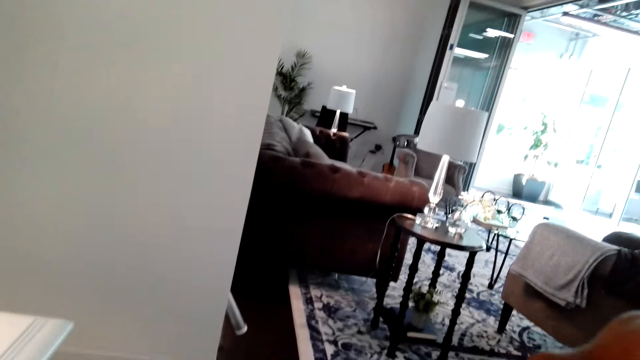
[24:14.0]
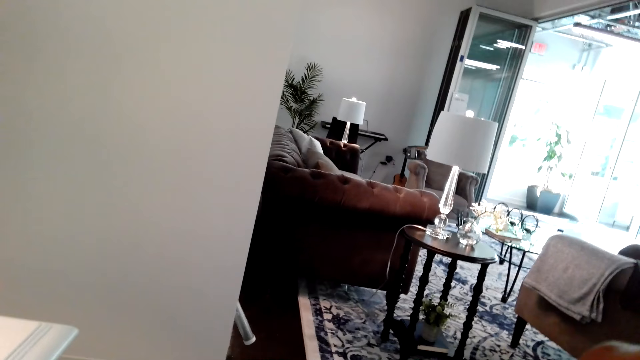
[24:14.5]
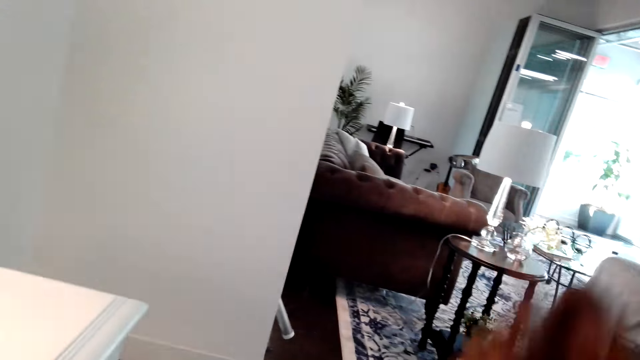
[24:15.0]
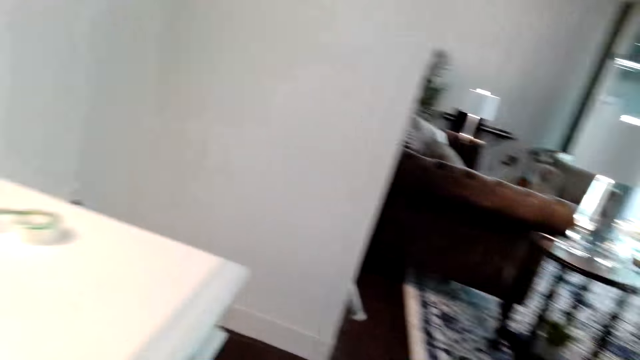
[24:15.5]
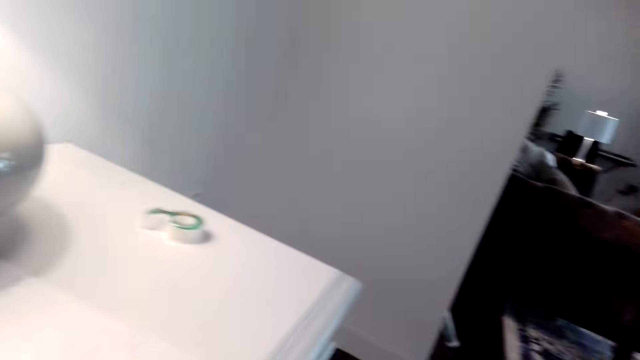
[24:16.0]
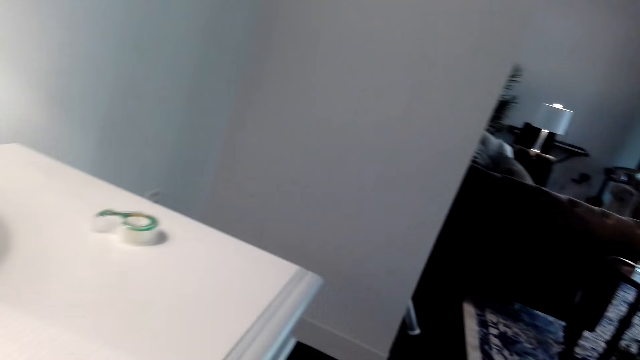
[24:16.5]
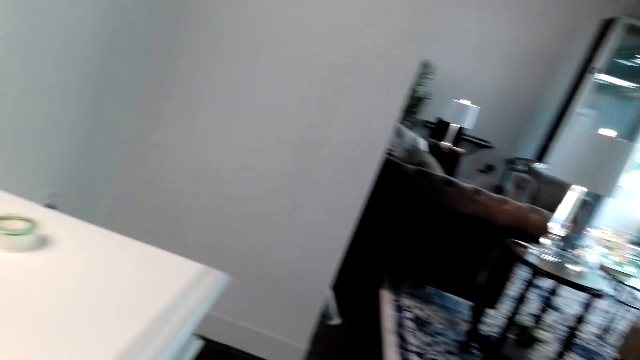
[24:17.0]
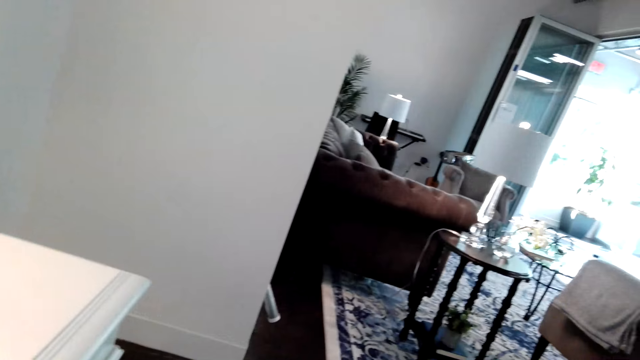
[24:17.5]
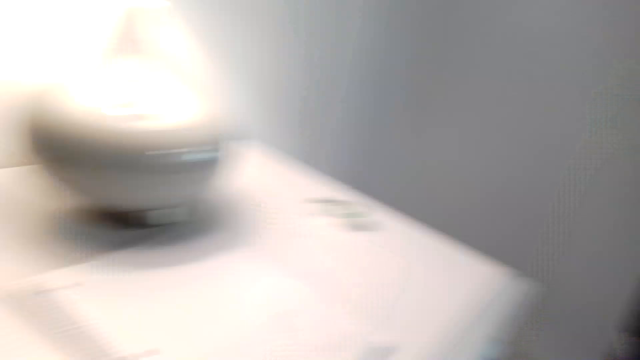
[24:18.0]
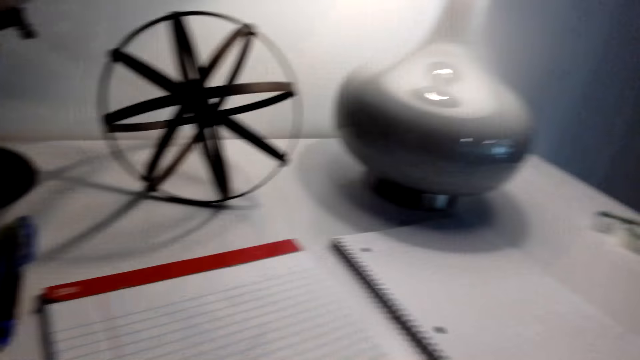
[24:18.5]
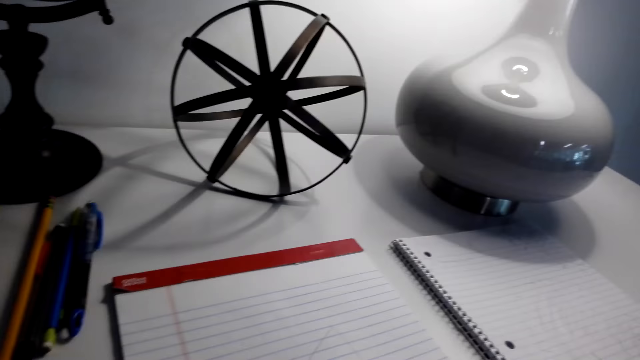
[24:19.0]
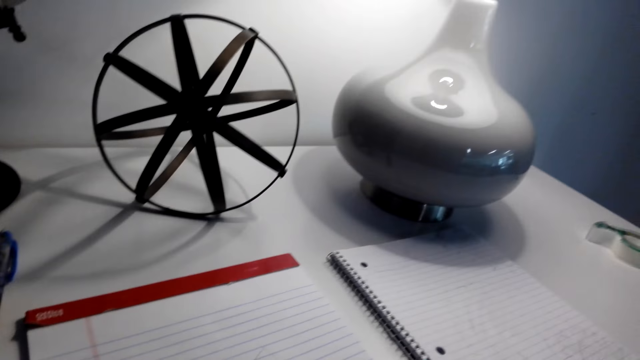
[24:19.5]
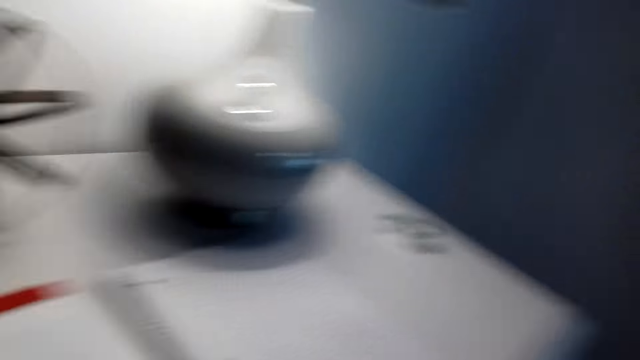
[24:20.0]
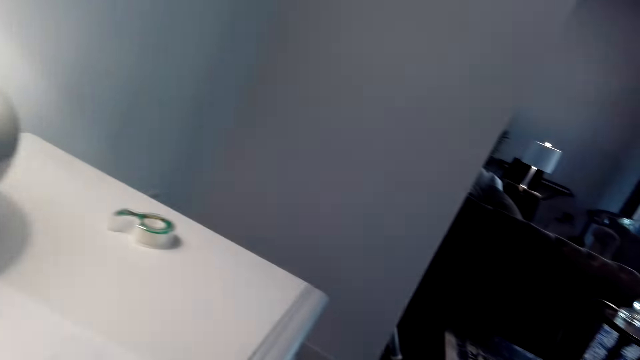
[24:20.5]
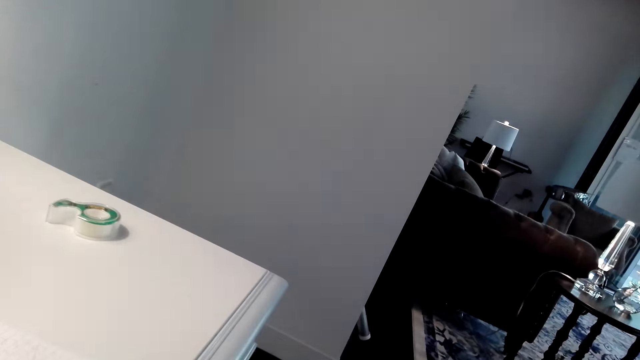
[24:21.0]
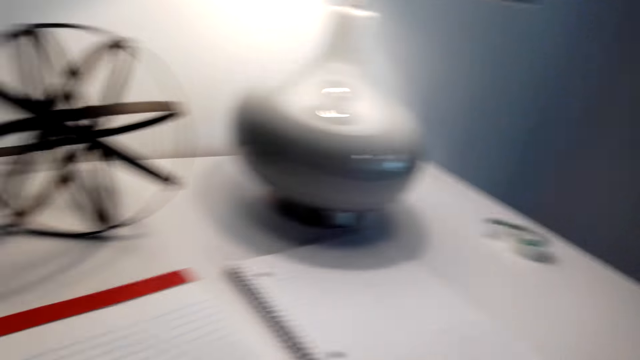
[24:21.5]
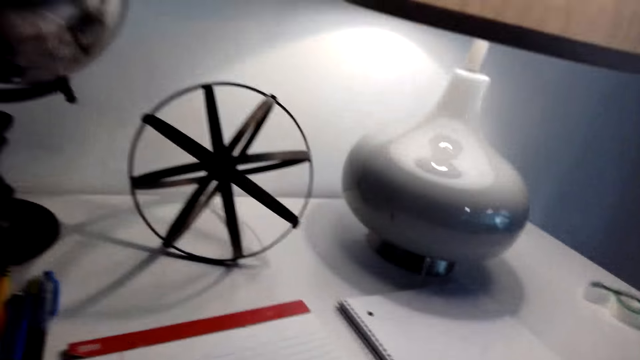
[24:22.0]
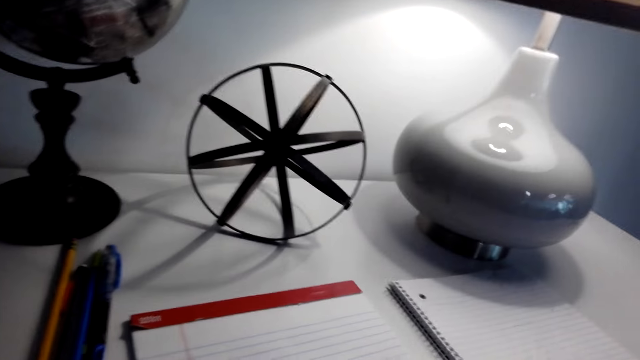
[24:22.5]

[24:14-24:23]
The camera wearer gestures with his right hand.

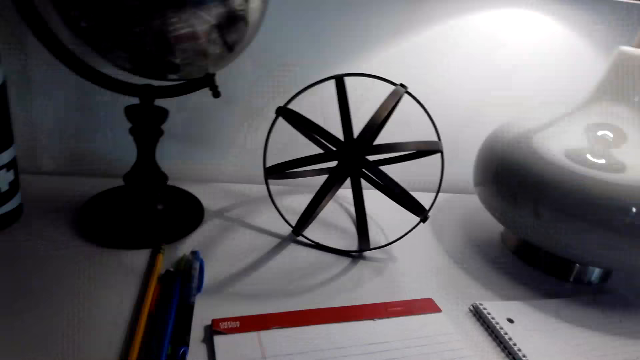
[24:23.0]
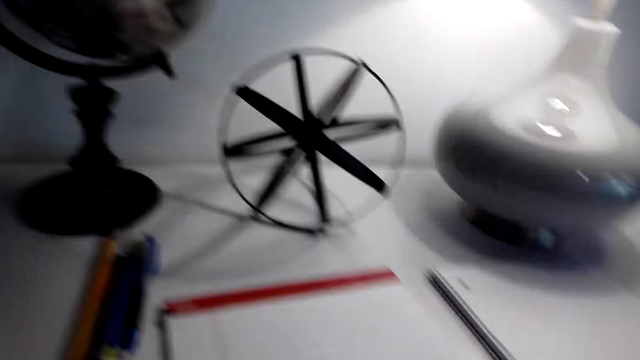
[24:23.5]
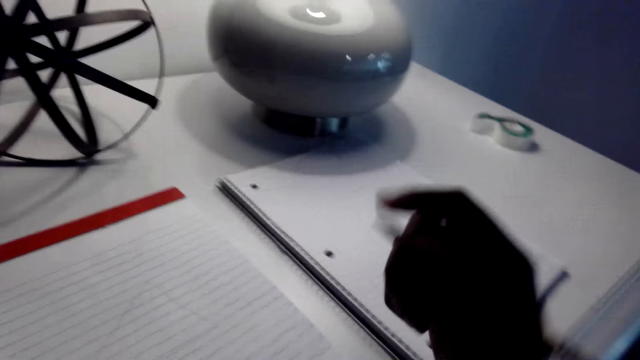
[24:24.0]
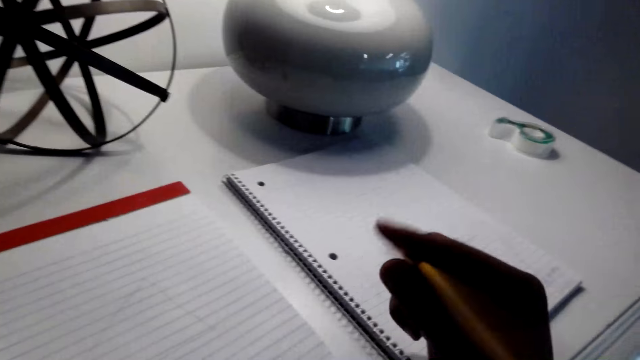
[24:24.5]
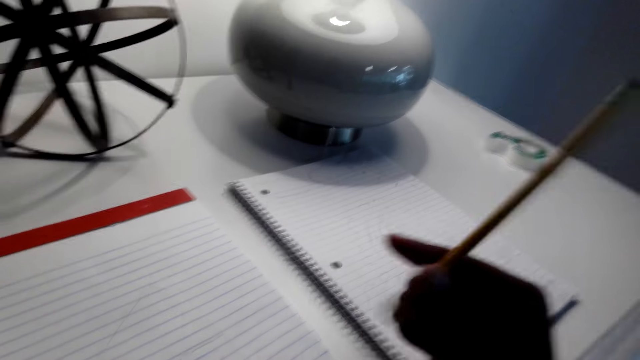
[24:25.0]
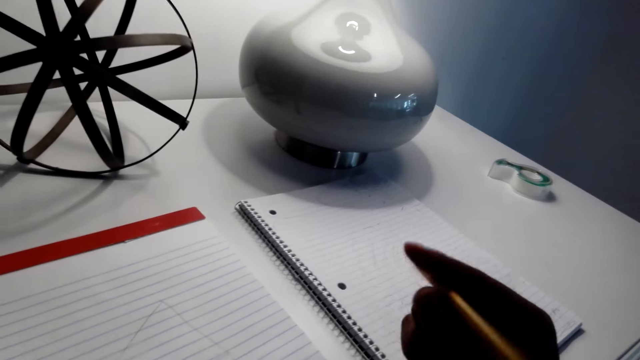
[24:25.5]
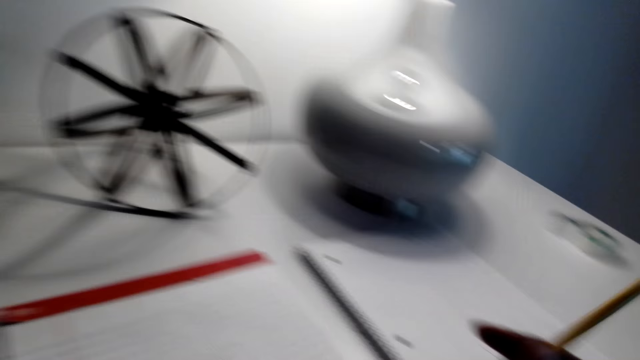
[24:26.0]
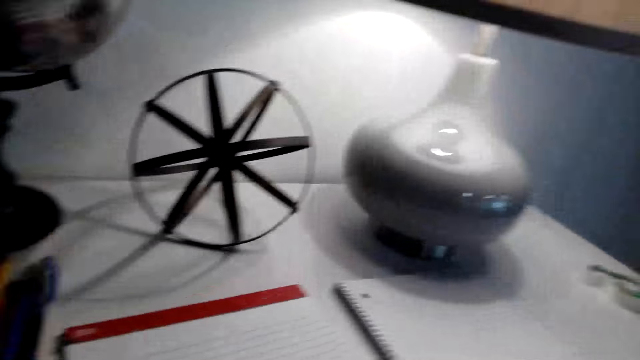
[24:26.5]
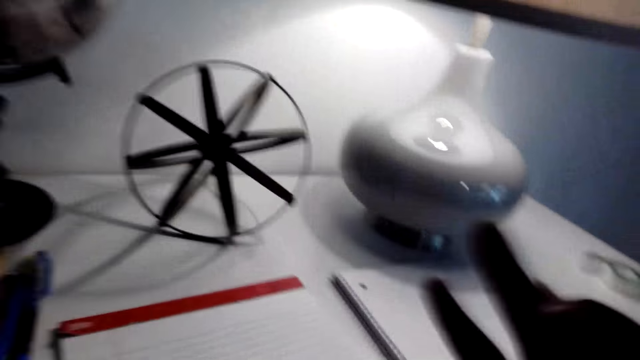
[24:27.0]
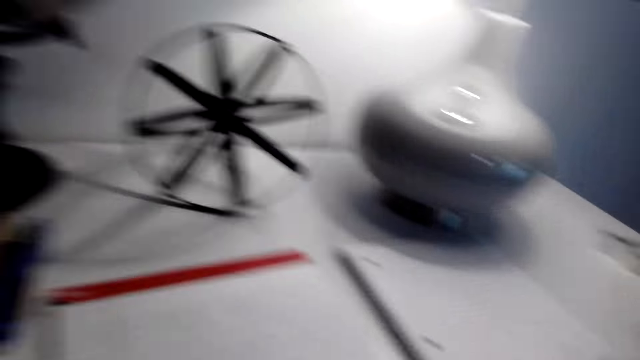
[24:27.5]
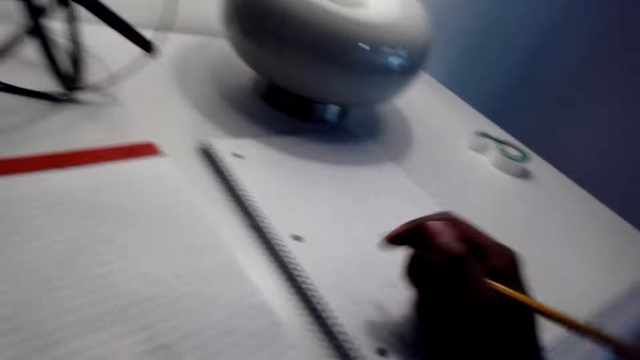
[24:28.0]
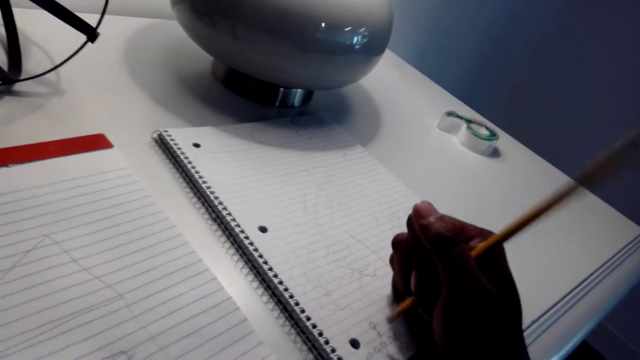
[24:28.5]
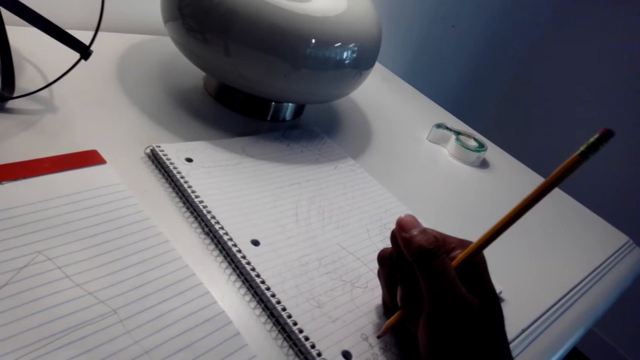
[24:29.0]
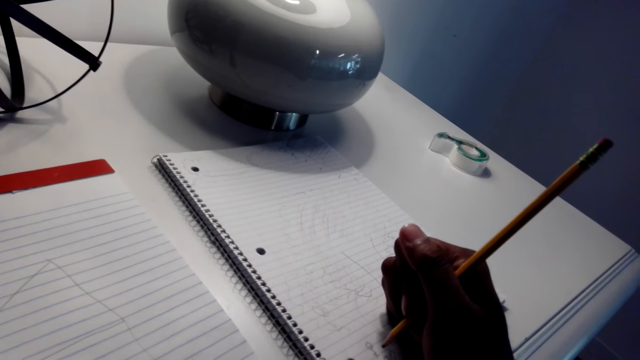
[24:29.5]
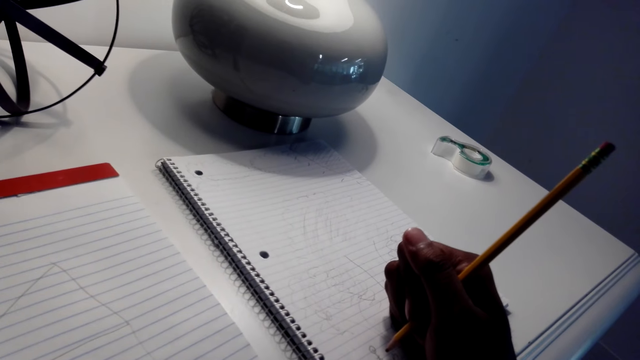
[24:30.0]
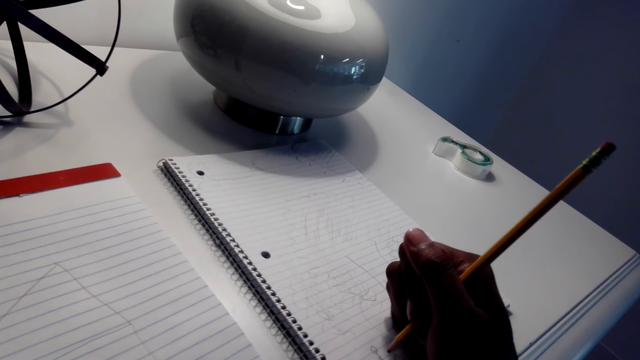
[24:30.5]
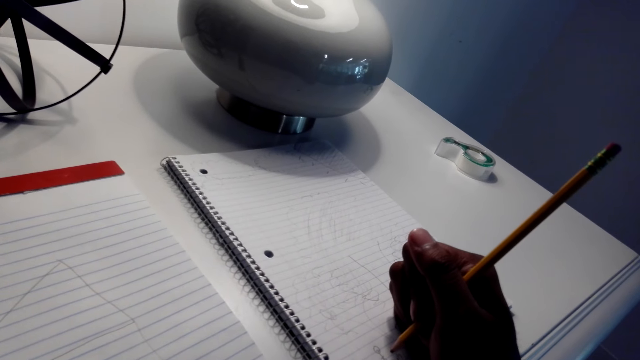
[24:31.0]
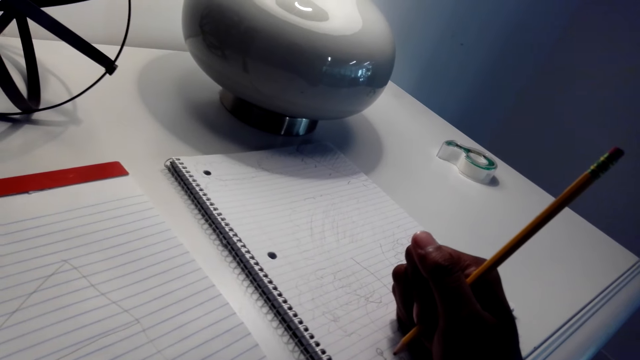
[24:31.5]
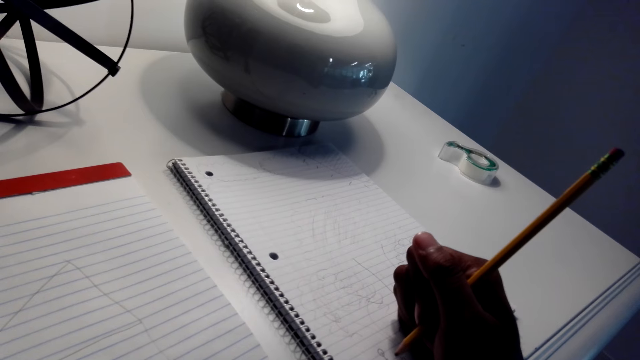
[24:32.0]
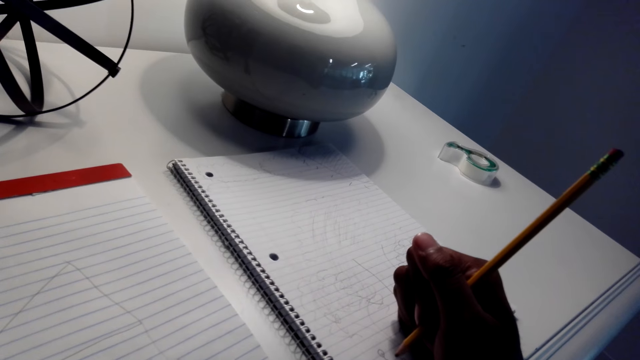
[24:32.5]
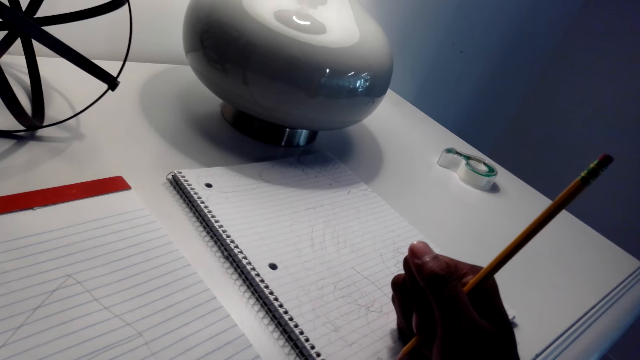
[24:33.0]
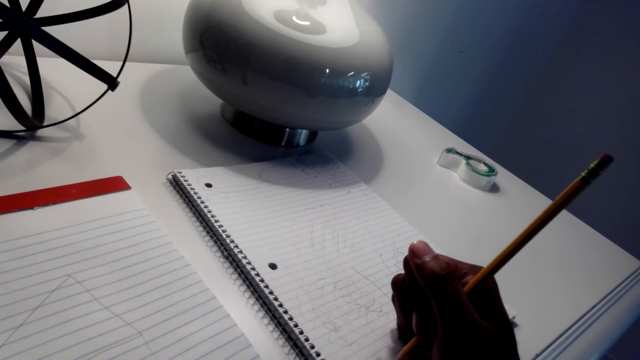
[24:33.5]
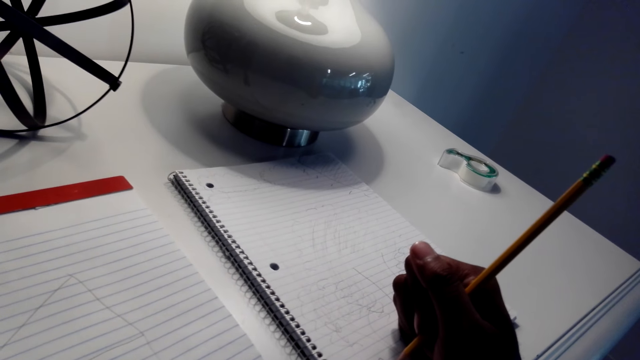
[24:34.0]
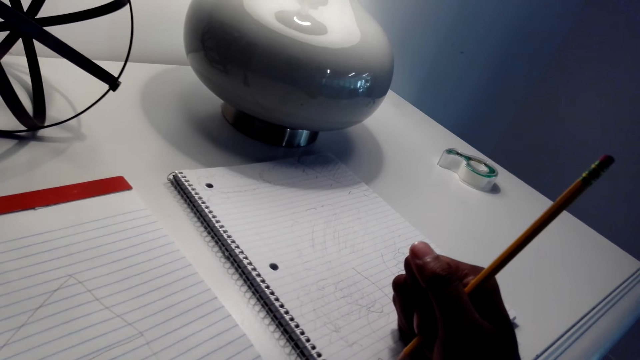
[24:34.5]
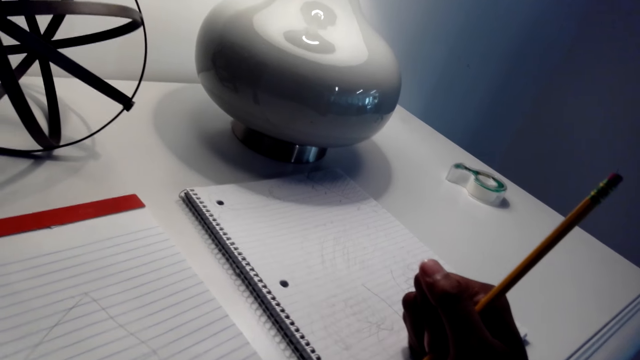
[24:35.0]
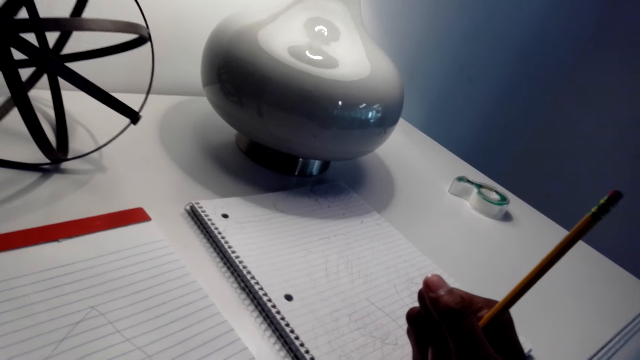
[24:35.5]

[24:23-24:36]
The camera wearer shakes the pencil in his right hand. He moves his hand.
